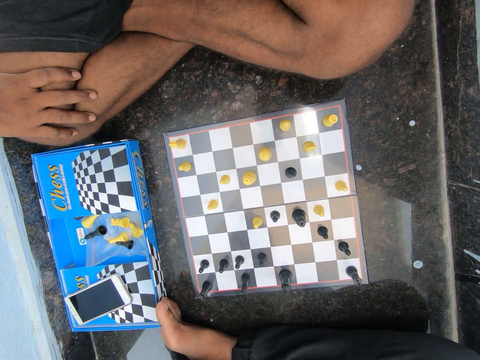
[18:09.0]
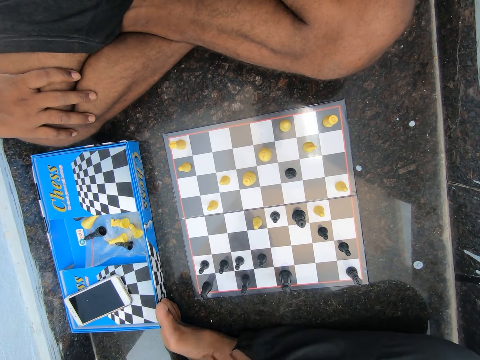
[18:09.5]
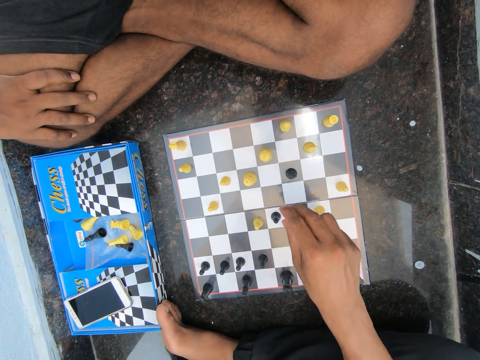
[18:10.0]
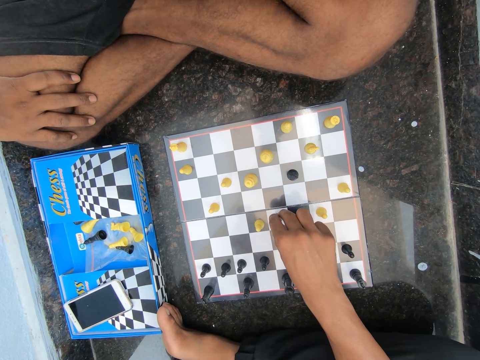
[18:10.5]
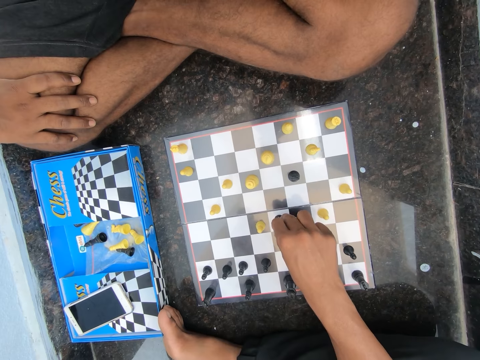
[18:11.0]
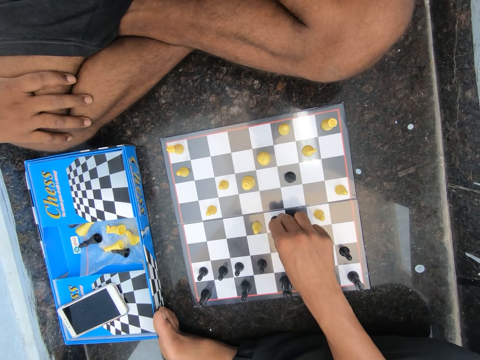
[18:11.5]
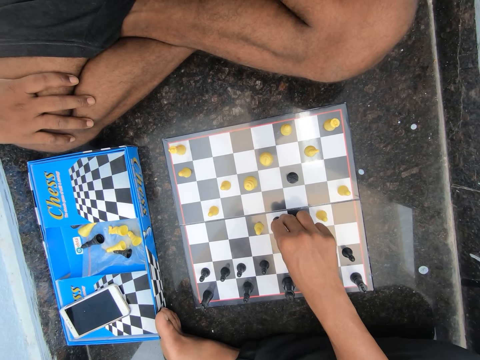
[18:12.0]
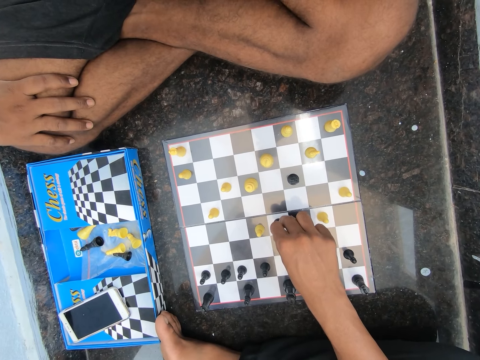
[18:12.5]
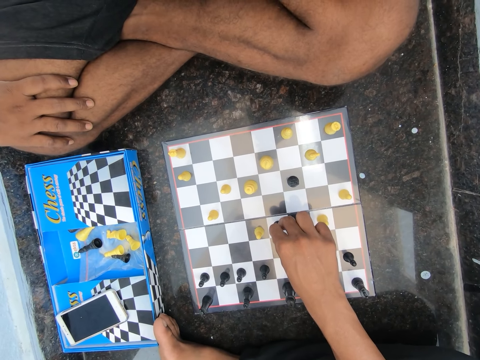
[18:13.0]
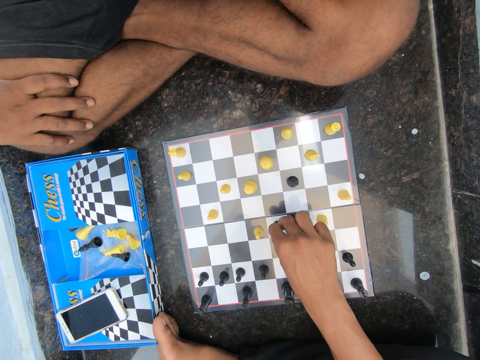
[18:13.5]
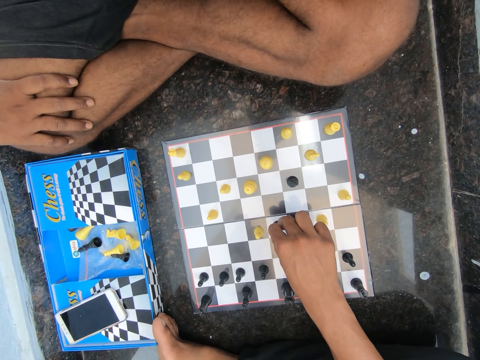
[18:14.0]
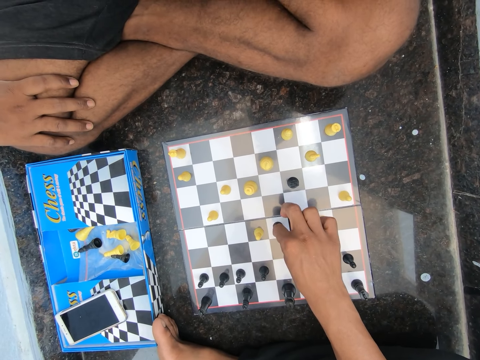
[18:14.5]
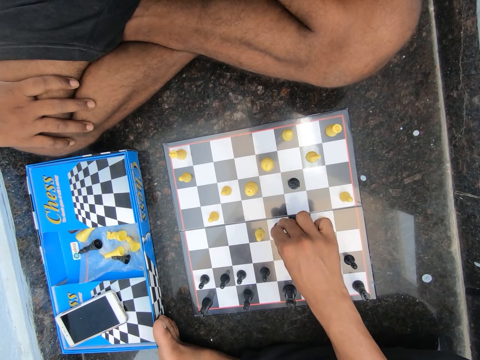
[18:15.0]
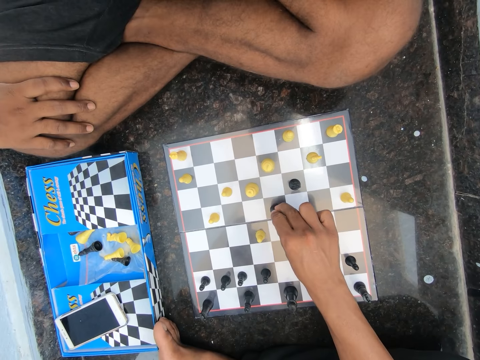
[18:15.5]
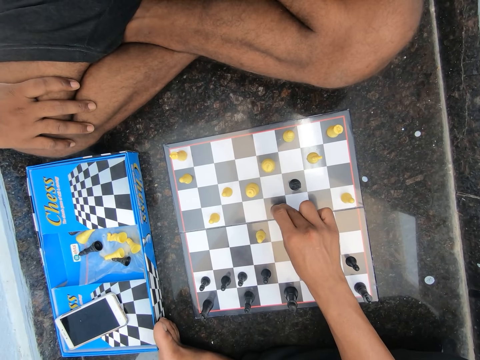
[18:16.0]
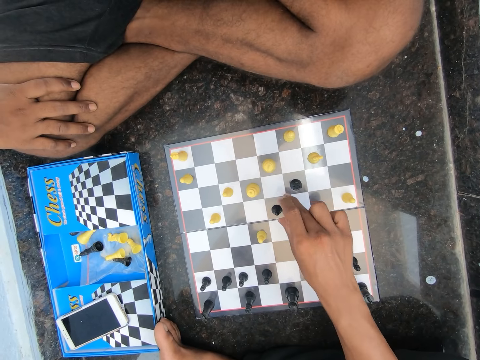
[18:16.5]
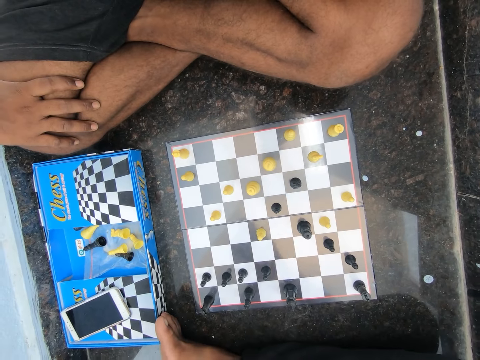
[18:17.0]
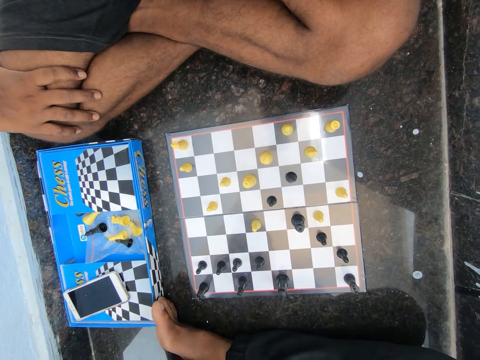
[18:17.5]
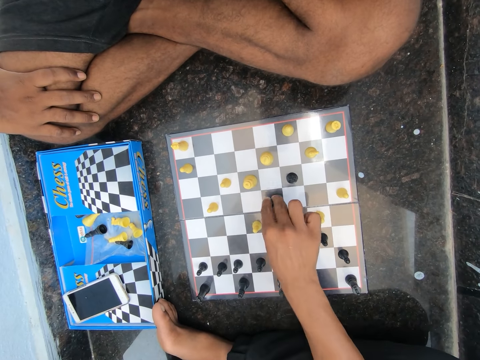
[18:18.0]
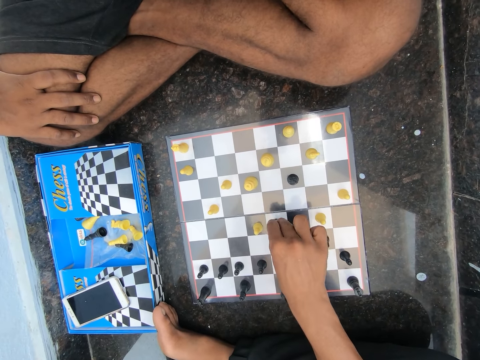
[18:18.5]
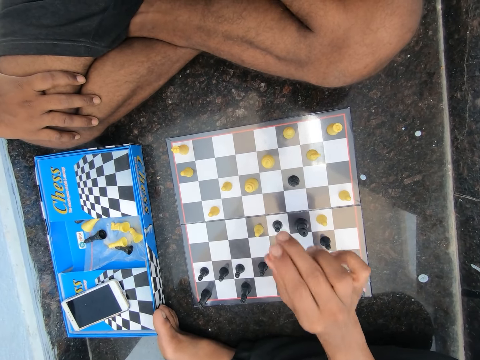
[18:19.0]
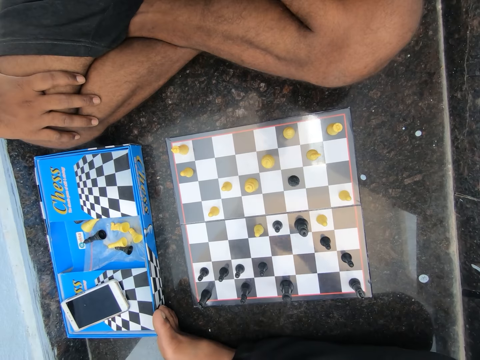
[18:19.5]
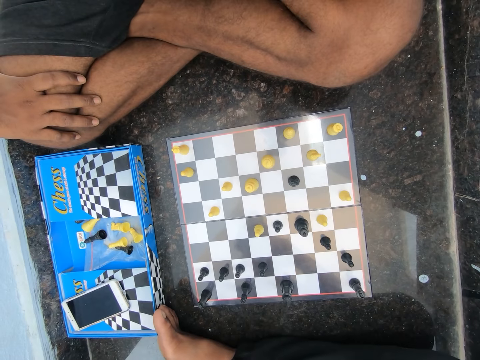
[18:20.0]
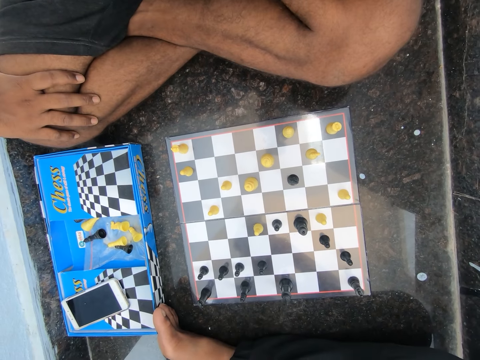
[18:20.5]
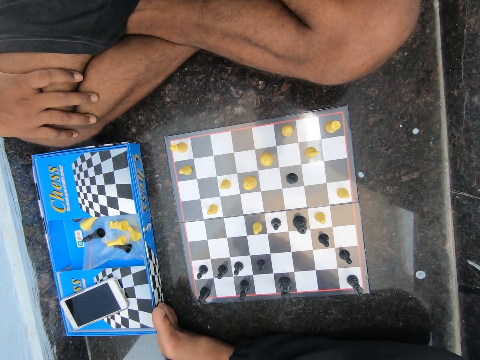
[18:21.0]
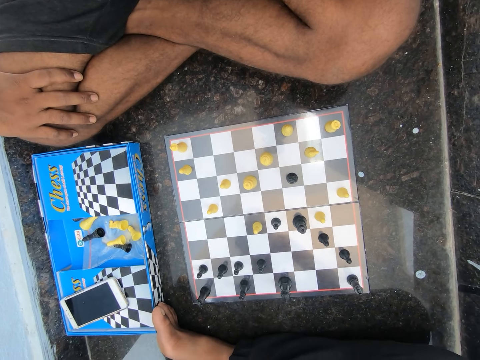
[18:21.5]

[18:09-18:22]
The camera wearer moves the chess piece. They play chess on the floor in the room. They move a chess piece. They play chess on the floor in the room. They move a chess piece again.

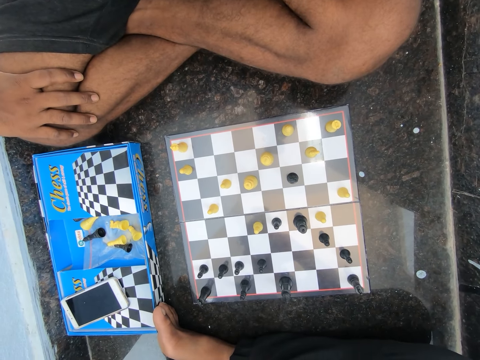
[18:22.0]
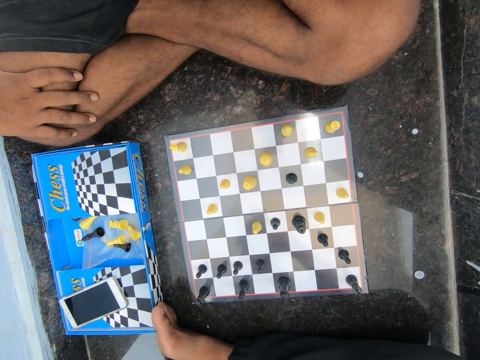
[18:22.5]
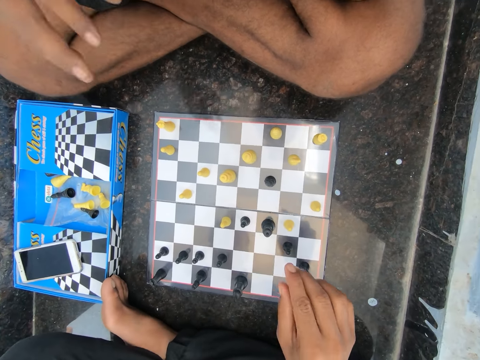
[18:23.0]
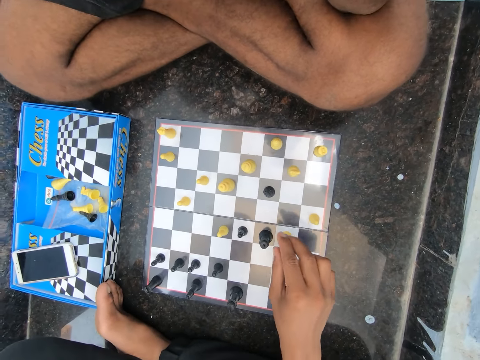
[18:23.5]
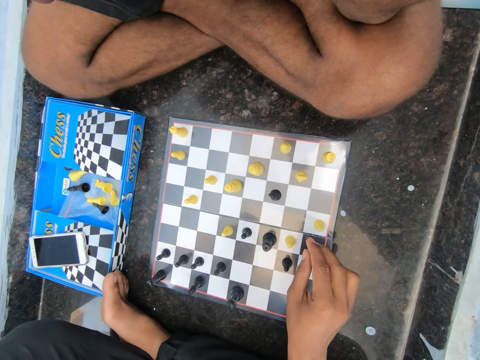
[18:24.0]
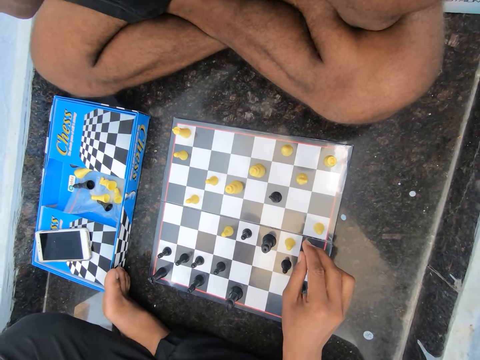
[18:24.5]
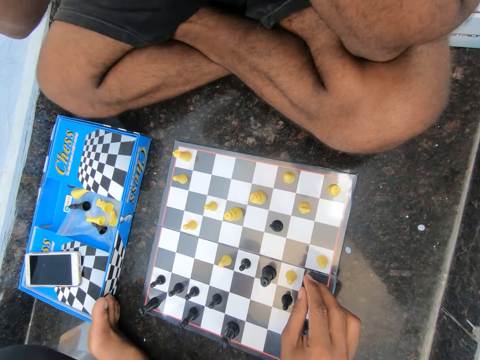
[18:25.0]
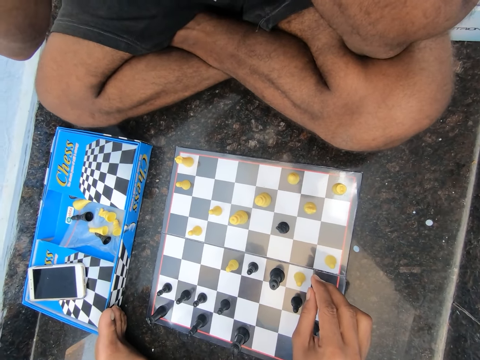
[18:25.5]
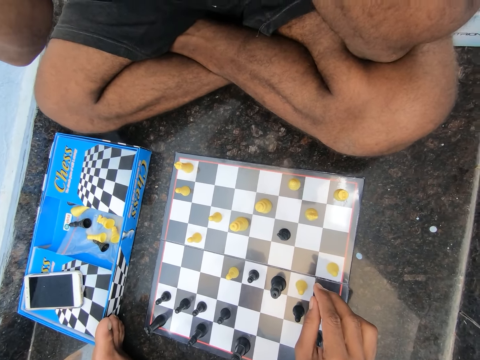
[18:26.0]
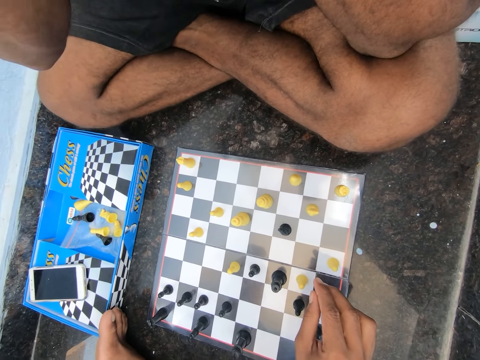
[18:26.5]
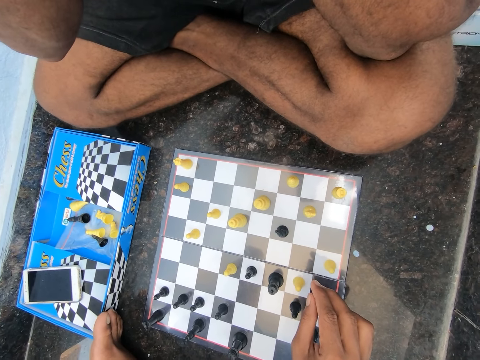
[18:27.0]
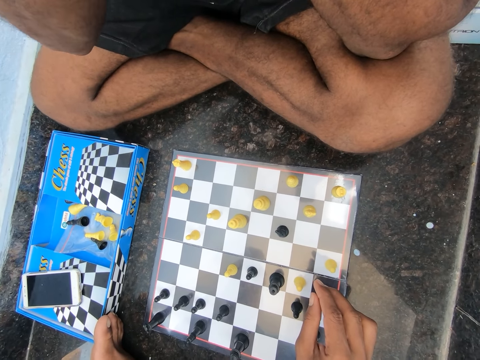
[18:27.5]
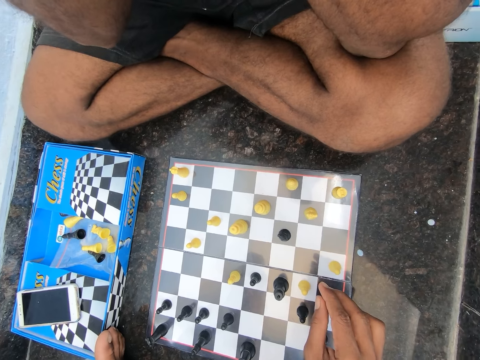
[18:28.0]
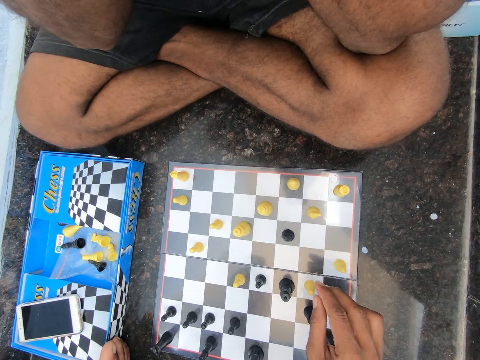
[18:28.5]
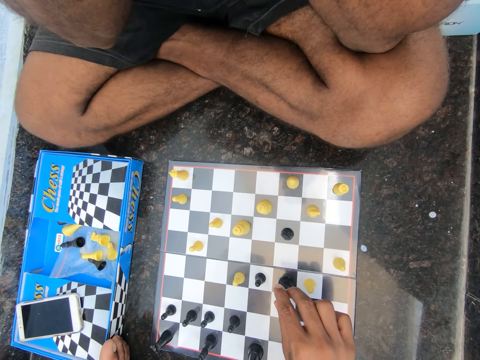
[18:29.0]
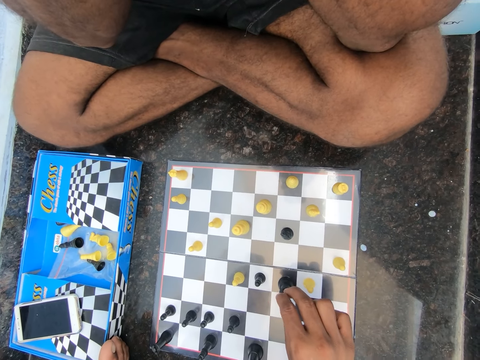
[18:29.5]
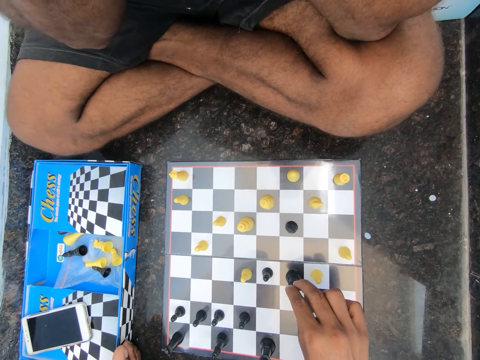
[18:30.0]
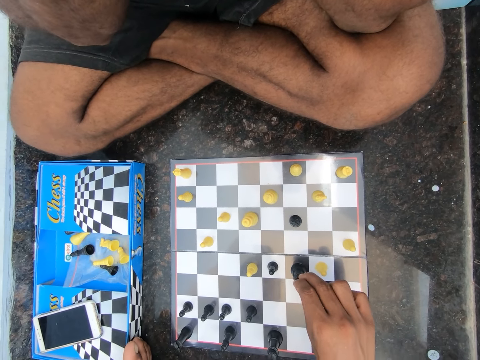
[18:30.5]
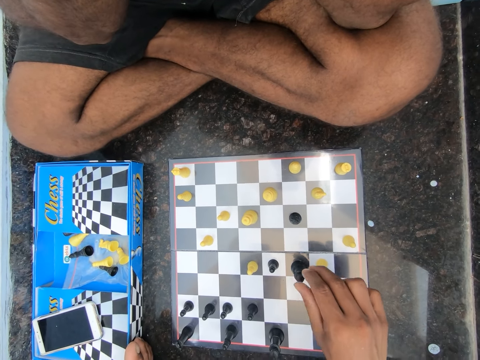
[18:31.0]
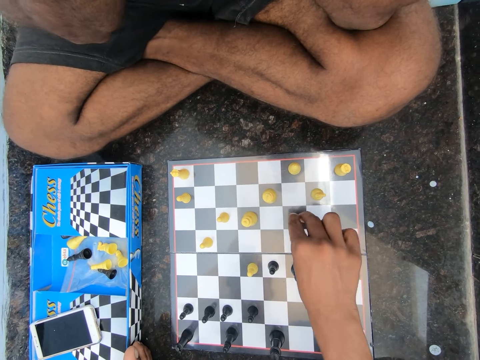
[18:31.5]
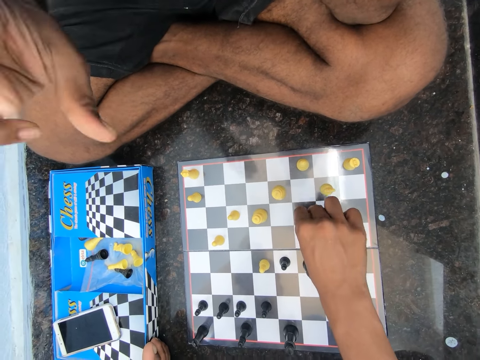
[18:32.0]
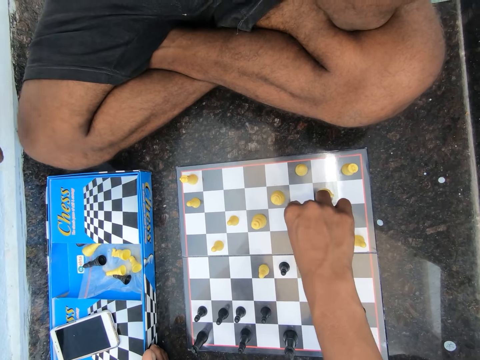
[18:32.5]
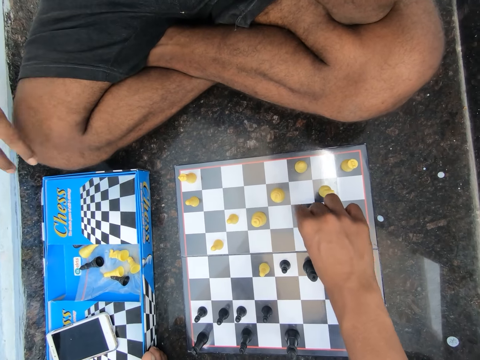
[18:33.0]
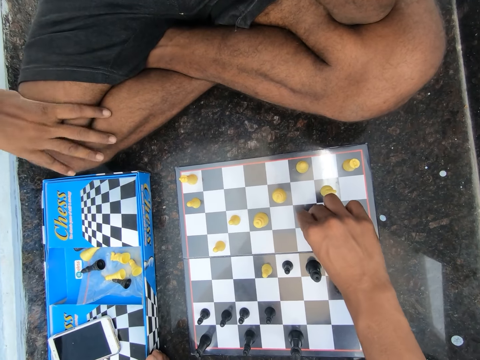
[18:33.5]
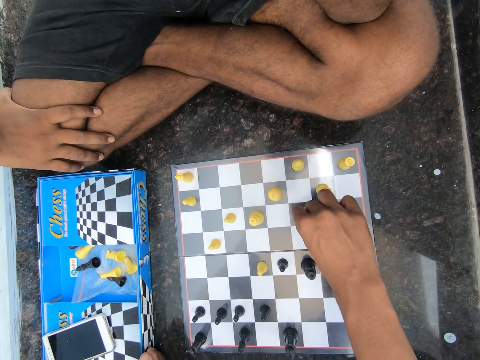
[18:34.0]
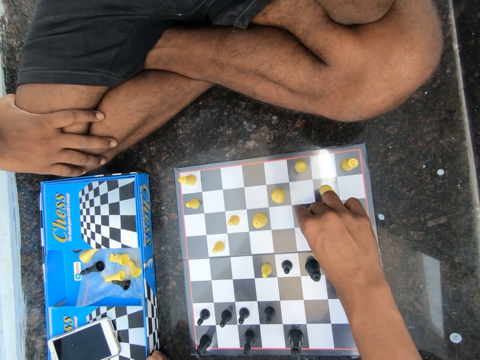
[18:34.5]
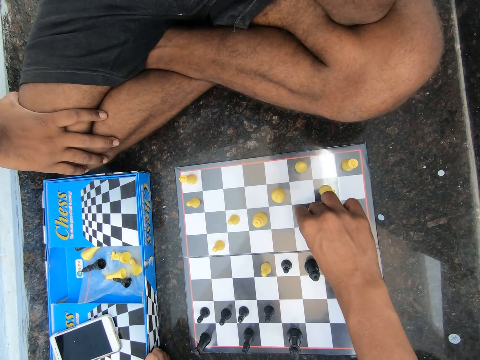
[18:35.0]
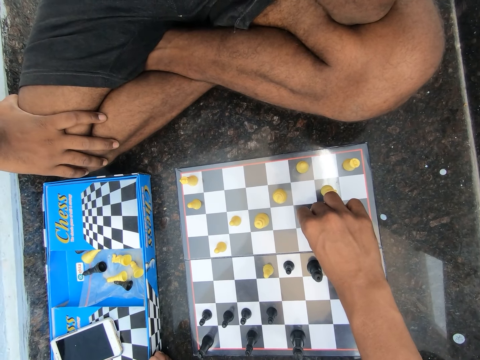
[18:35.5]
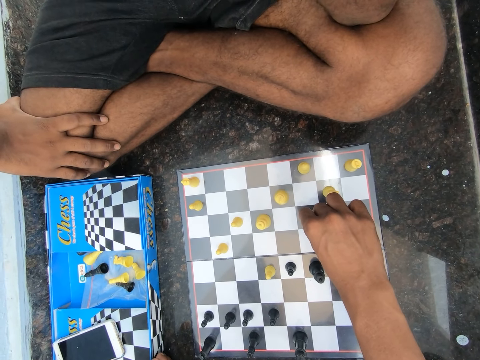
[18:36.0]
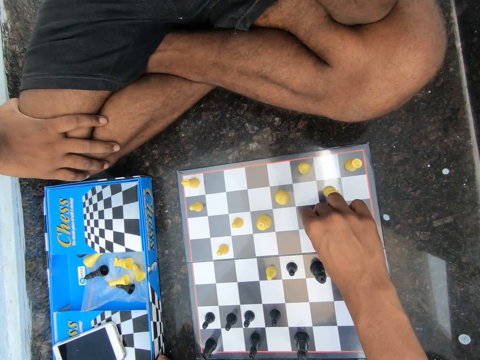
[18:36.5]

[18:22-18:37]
The man removes the hand from his lap. The camera wearer moves a hand. The man touches his face. The man shakes a hand. The camera wearer holds a chess piece, removes the hand from the chess piece, and holds the chess piece. They move a hand. The man places his right hand on his lap.
